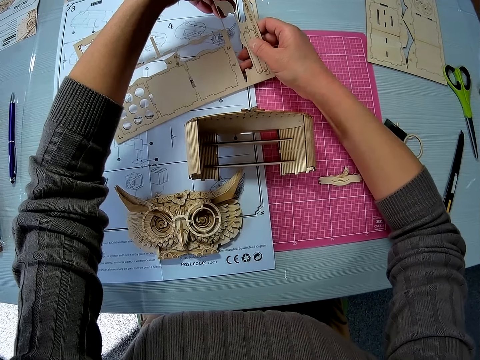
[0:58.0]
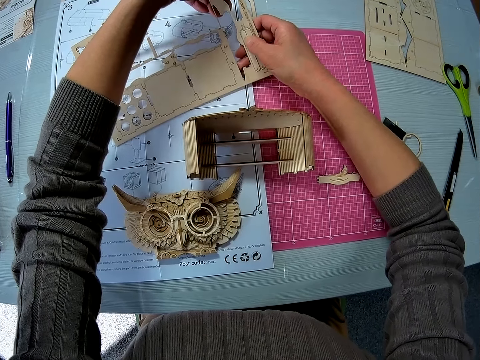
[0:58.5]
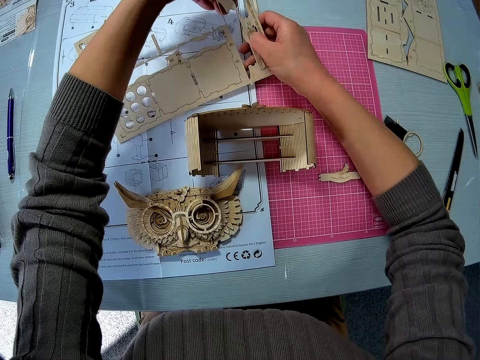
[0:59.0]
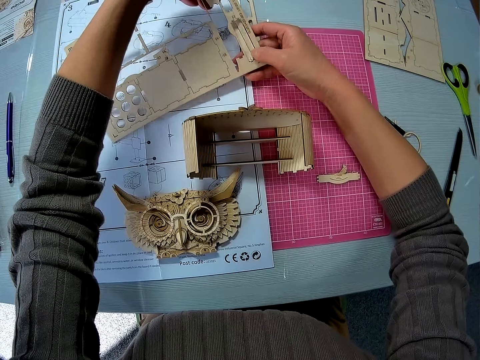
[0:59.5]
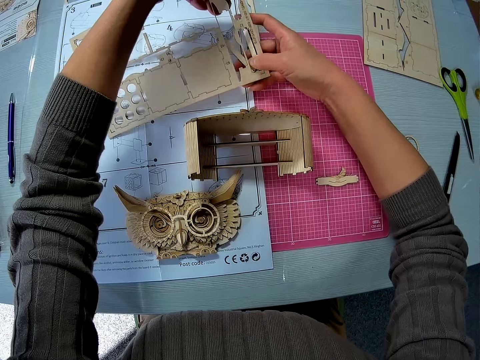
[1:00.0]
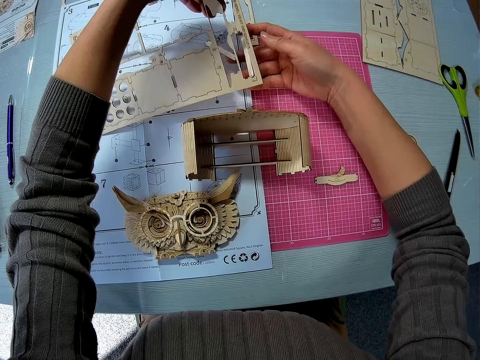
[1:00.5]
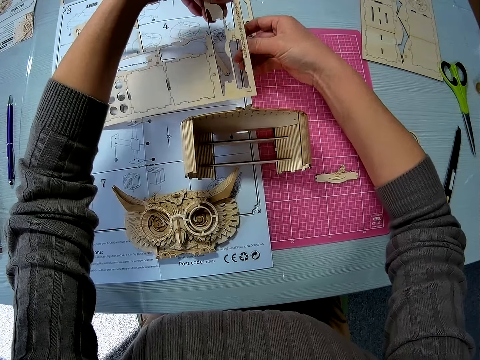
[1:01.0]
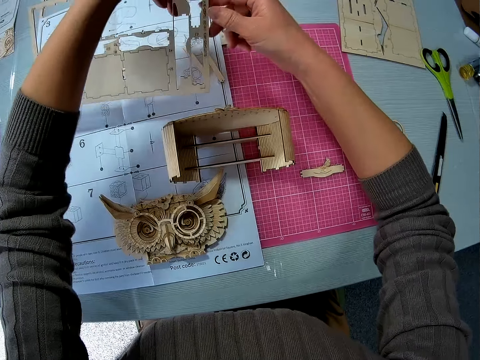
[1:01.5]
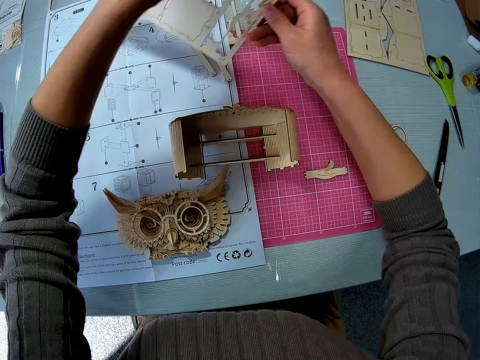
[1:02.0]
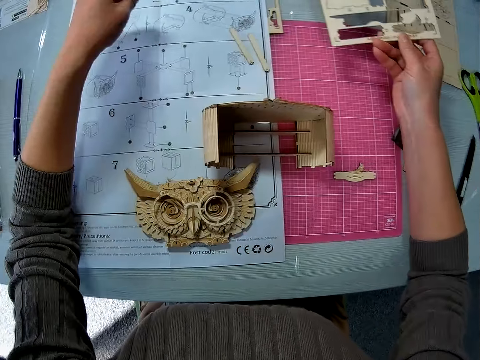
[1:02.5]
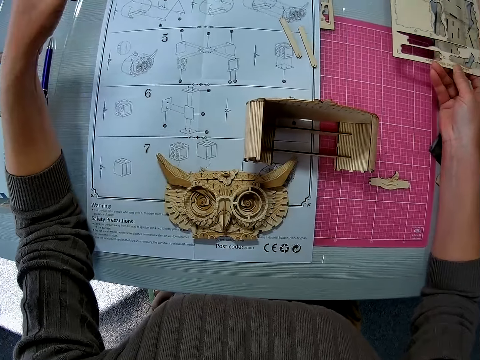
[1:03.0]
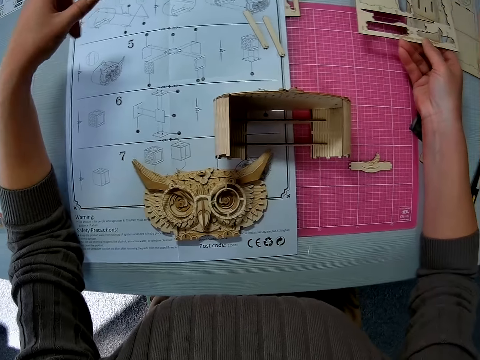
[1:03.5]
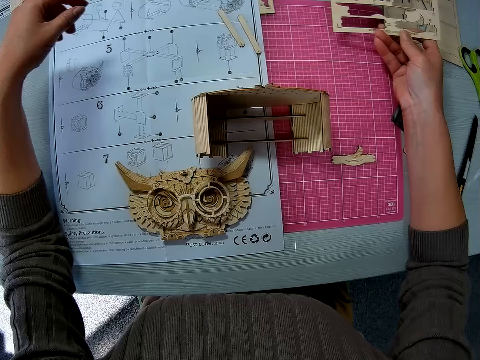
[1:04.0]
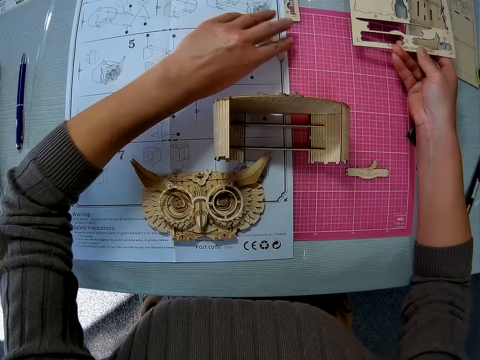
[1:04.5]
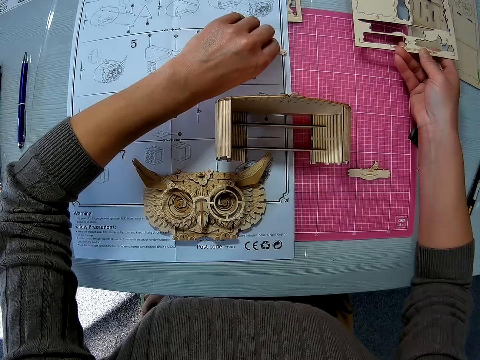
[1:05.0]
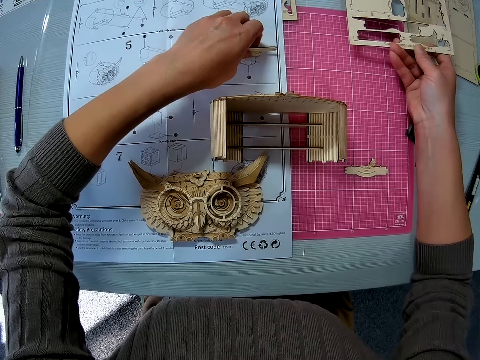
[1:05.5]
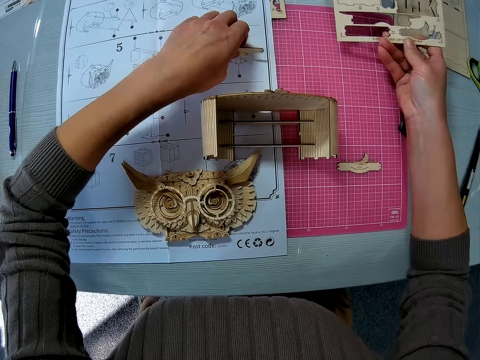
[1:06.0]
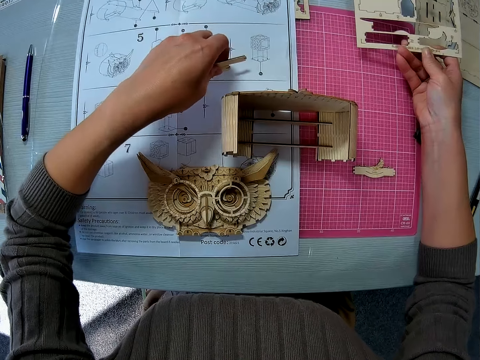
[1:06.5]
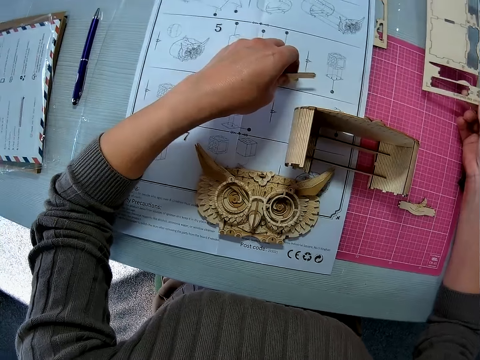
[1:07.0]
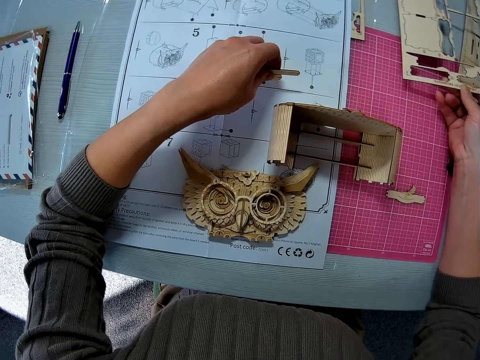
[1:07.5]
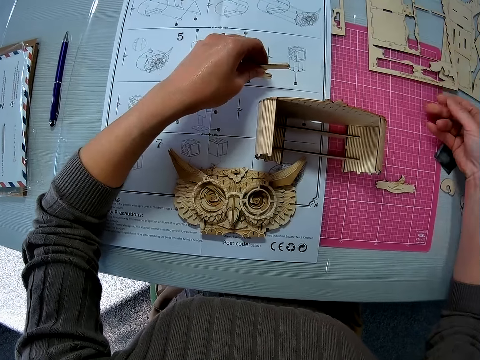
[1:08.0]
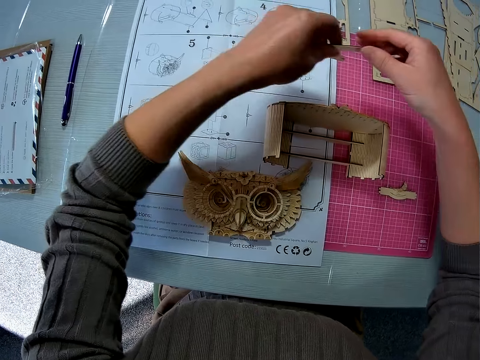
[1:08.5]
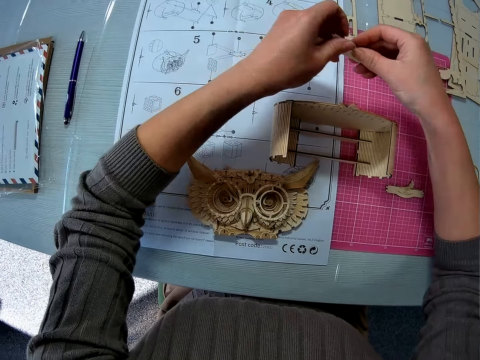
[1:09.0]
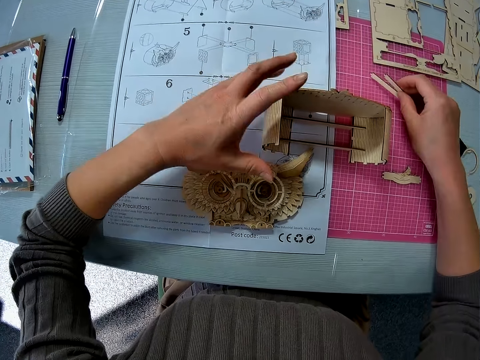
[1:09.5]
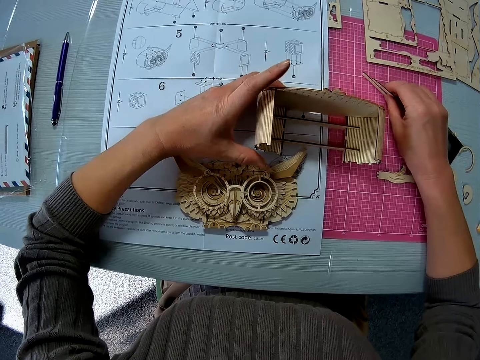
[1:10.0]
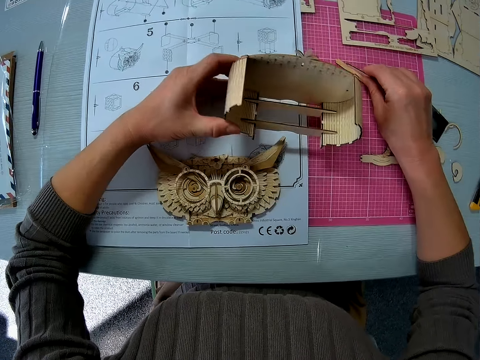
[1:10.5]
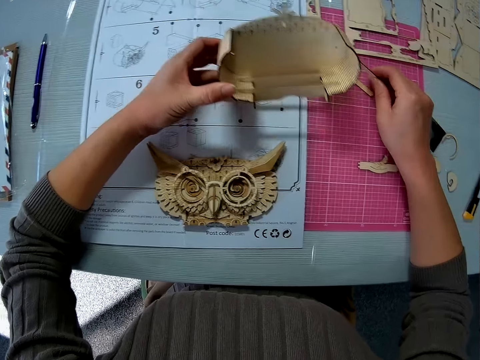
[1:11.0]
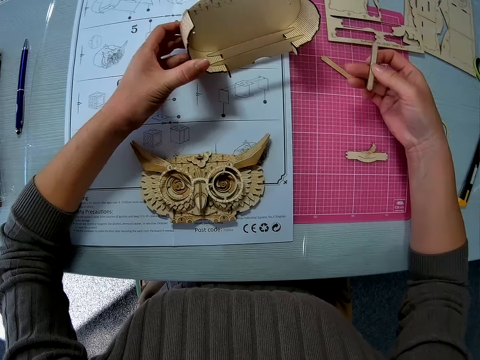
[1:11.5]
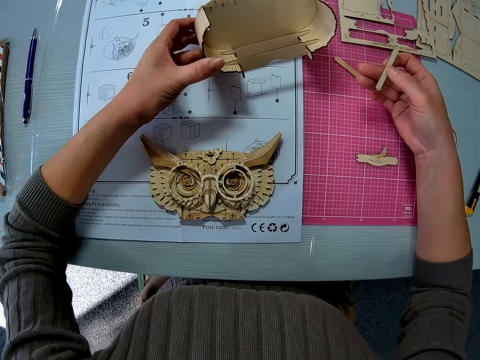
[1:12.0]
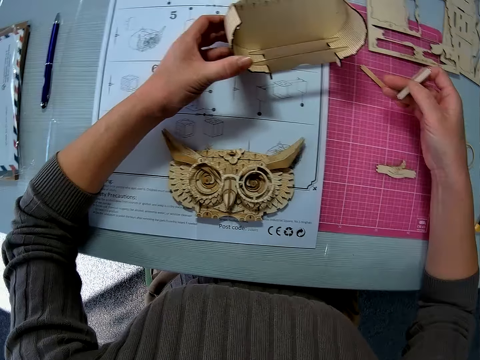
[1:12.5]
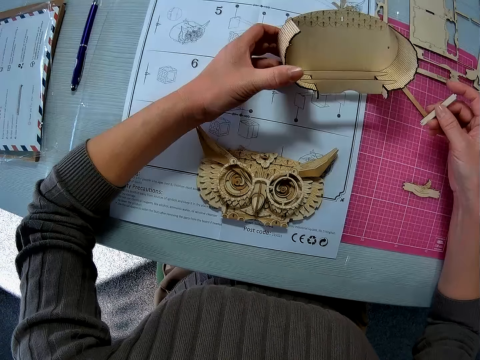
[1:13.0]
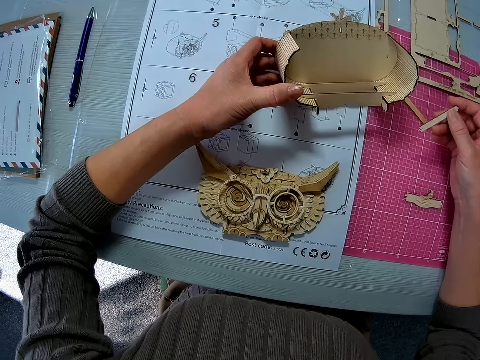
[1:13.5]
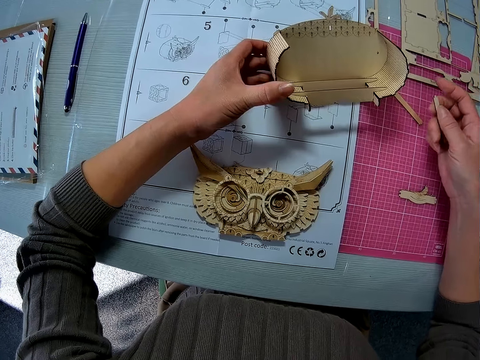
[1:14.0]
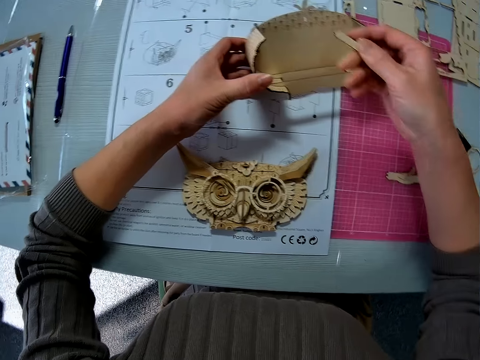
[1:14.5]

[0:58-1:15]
The camera wearer detaches other wooden pieces from the wooden sheet. She holds the laser cut wood craft kit with her right hand. She drops the wooden pieces on the table. She picks up a wooden craft shape from the table. She drops the laser cut wood craft kit on the table. She holds the wooden craft shape with both hands. She holds the 3D owl puzzle model with her left hand. She places a wooden piece on the table. She picks up the wooden part.

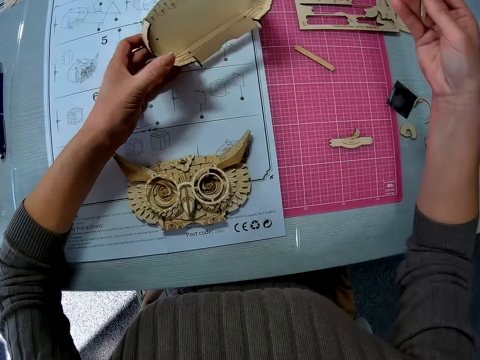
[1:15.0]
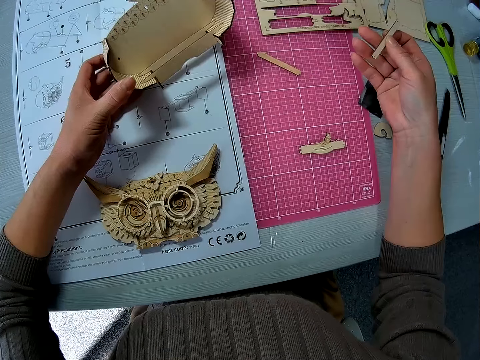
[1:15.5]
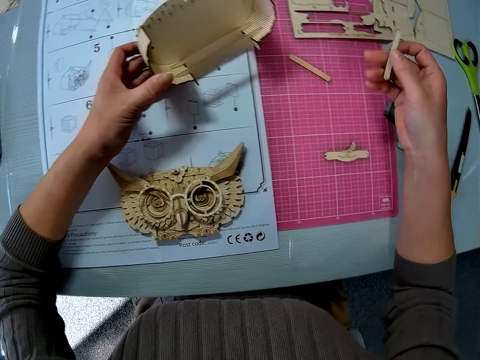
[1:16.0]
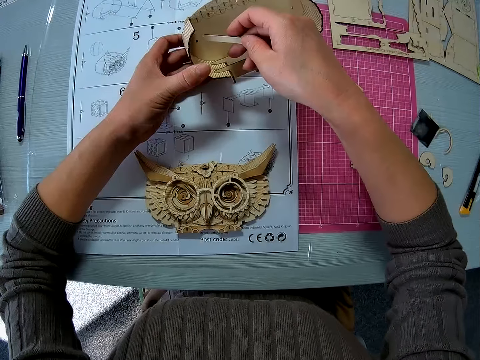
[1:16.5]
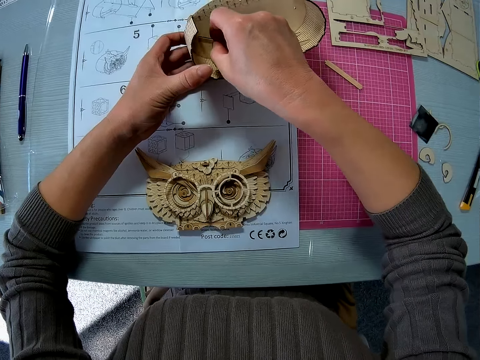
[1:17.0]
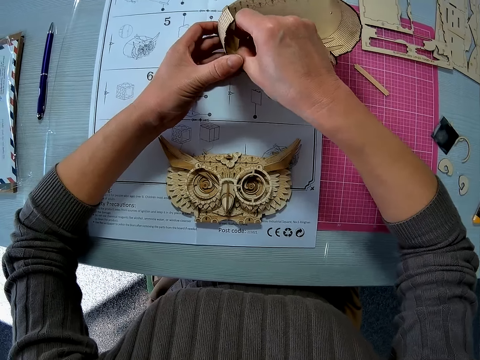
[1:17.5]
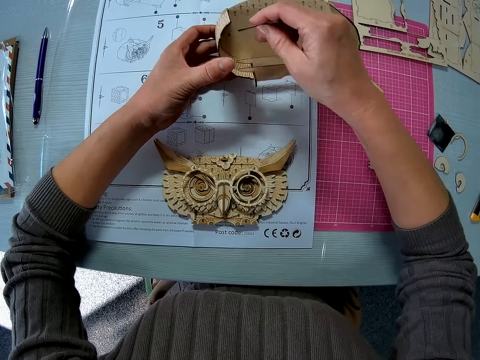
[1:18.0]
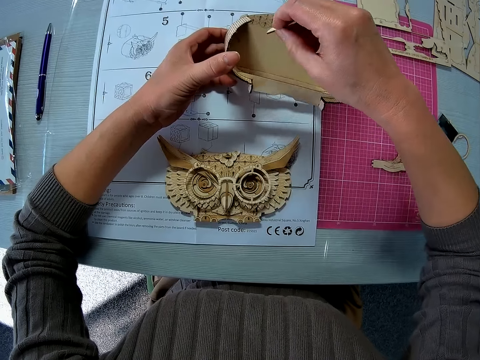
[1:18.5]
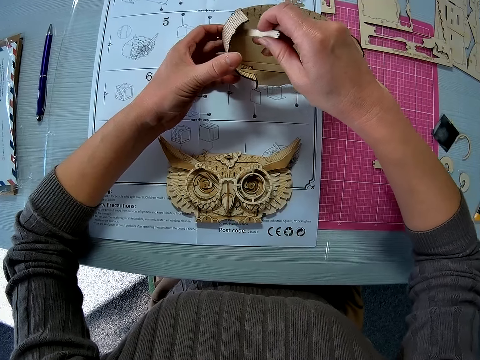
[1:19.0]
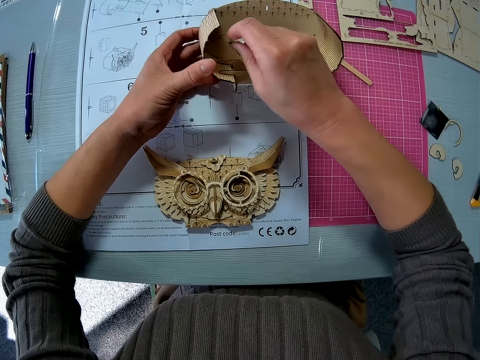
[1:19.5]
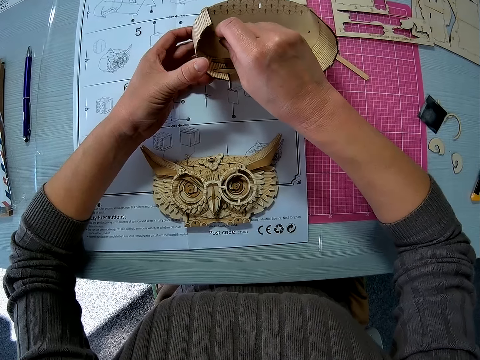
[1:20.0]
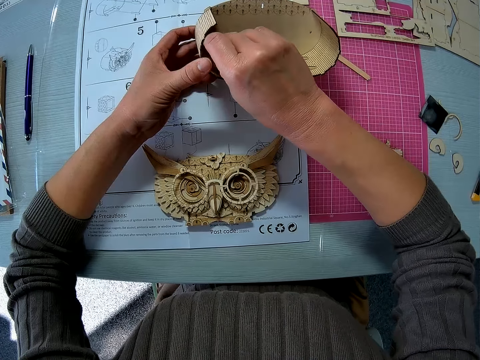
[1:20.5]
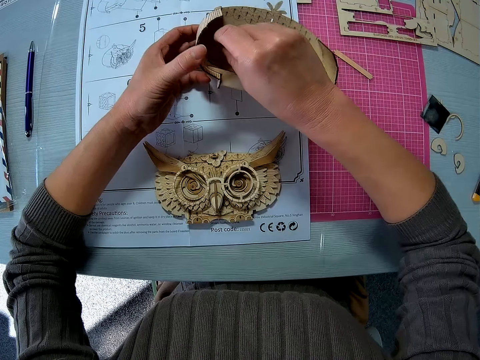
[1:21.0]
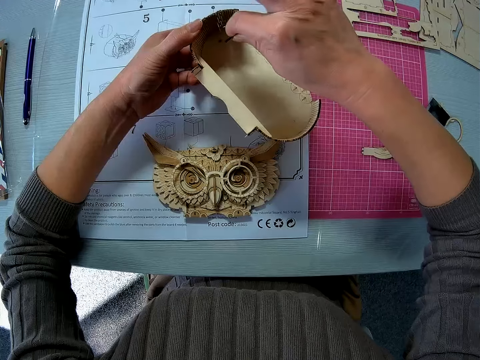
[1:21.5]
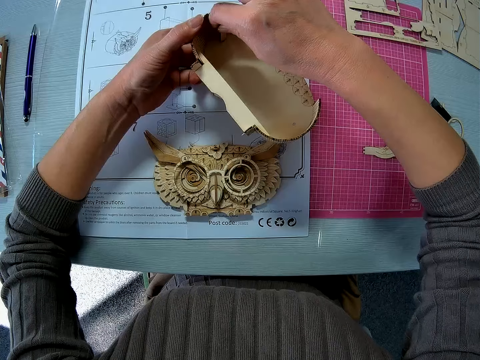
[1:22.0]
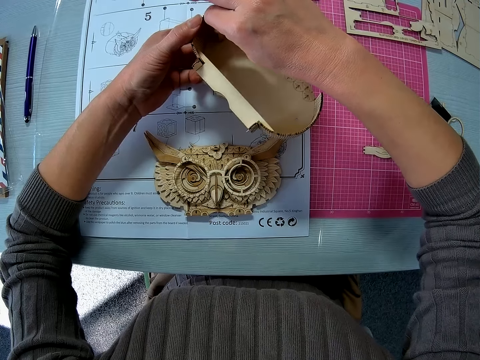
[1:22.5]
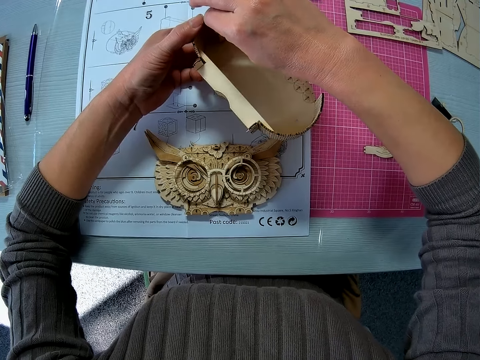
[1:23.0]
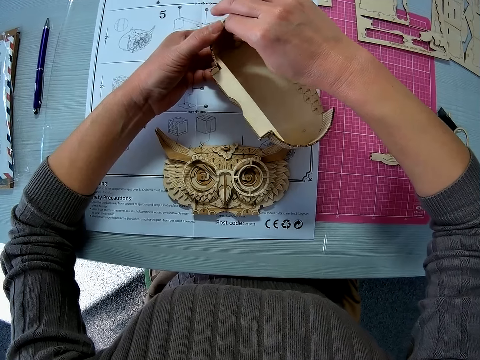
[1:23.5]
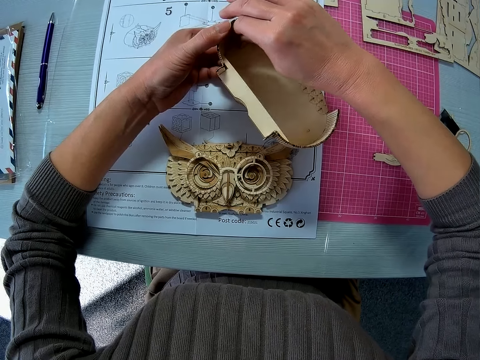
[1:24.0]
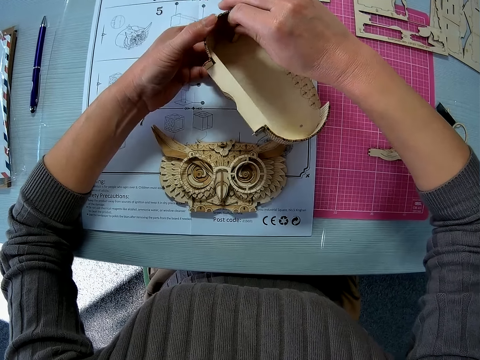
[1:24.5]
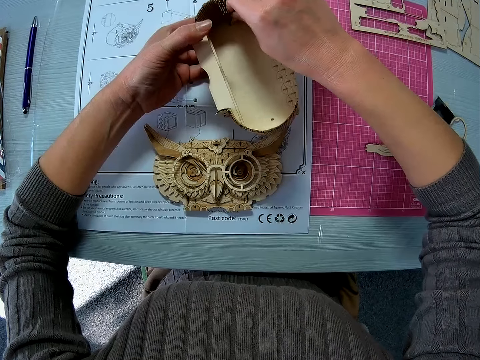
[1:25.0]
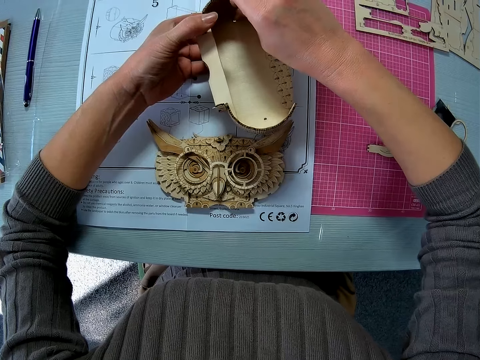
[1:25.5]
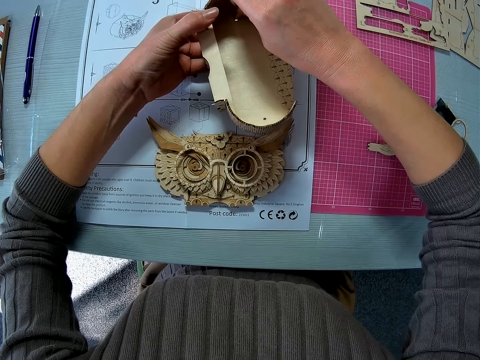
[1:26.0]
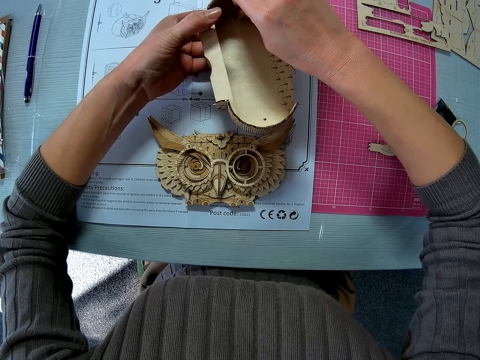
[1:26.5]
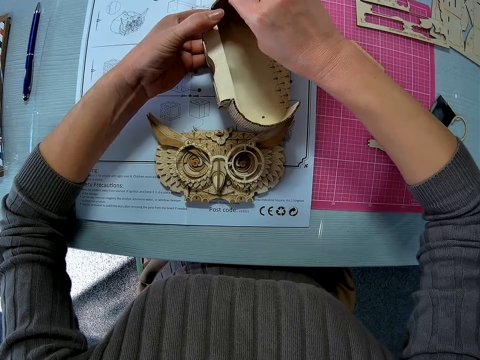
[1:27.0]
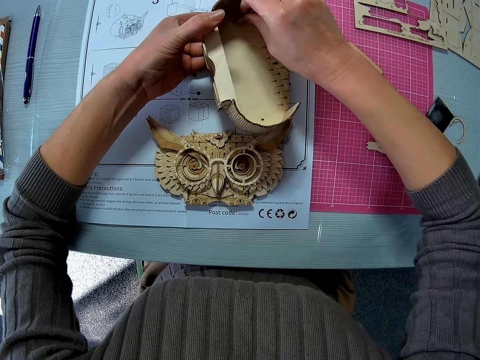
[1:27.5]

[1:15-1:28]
The camera wearer puts the wooden craft shape in the 3D owl puzzle model. They attach the wooden pieces to the wooden part.
